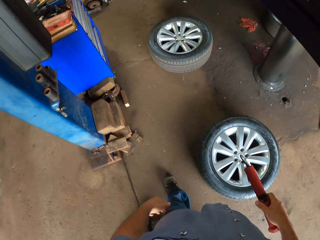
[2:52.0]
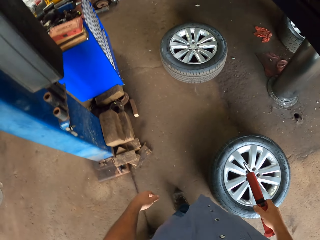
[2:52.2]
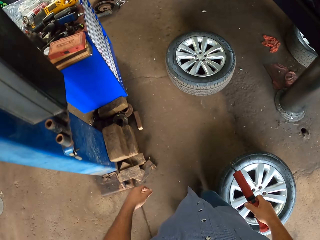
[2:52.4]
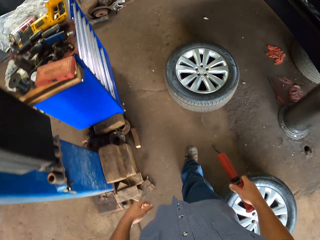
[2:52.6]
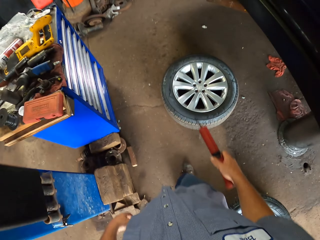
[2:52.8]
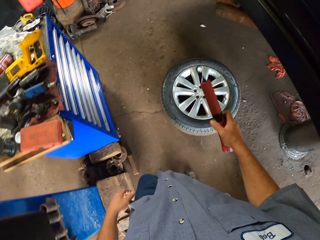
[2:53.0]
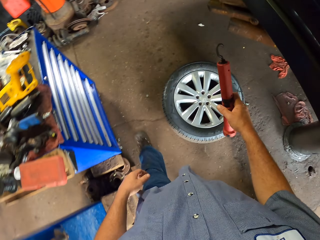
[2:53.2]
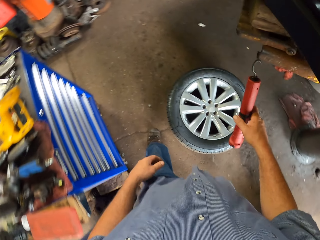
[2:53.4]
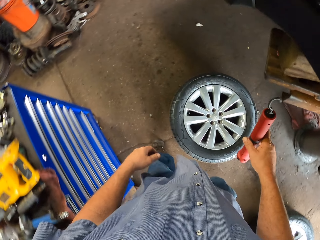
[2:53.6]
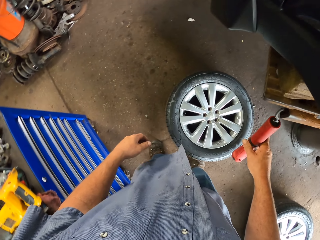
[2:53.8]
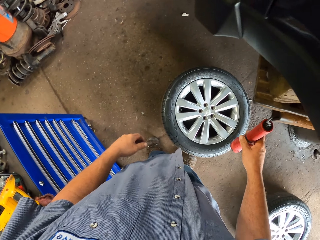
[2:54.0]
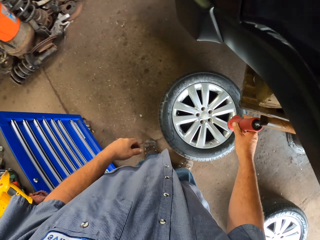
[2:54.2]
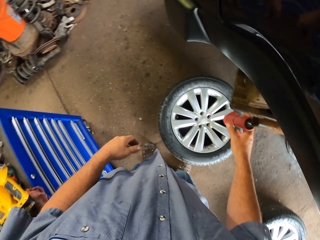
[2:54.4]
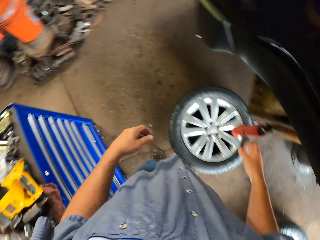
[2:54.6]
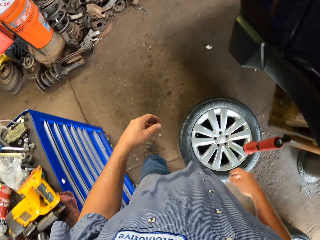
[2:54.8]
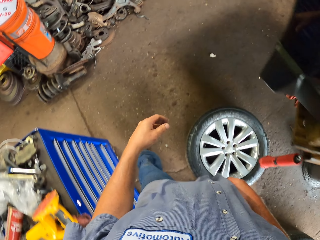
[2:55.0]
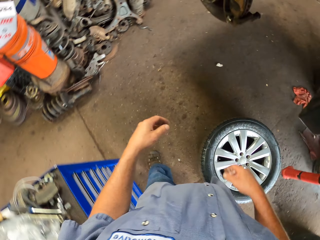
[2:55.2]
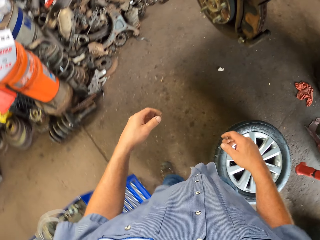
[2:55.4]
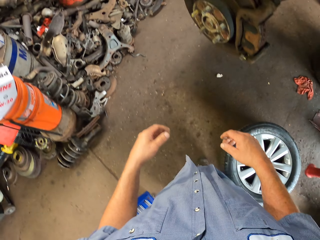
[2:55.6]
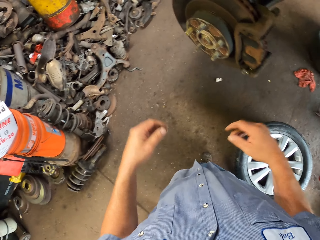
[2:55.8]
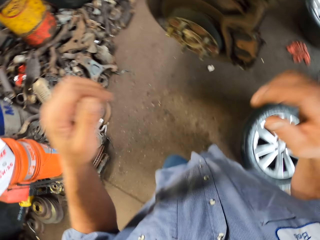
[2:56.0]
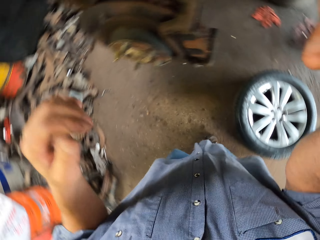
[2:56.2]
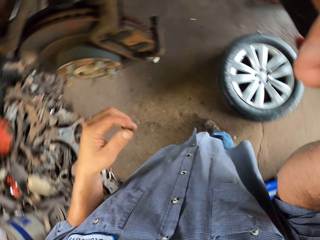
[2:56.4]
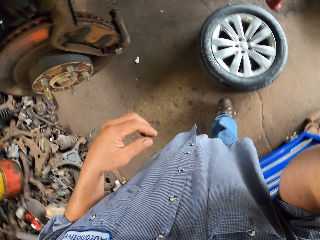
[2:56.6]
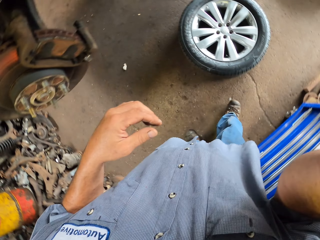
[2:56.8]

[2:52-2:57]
The camera wearer moves around the garage. They hang the lighter on the engine of a car. They adjust a camera.
